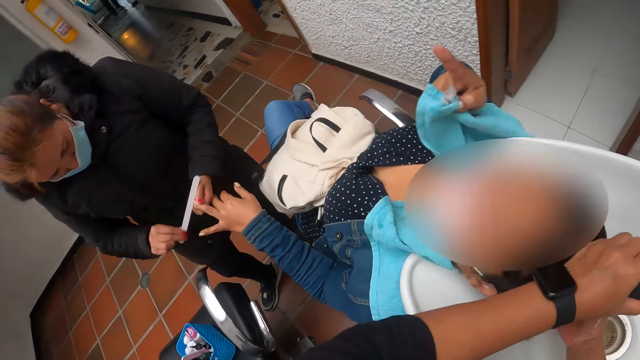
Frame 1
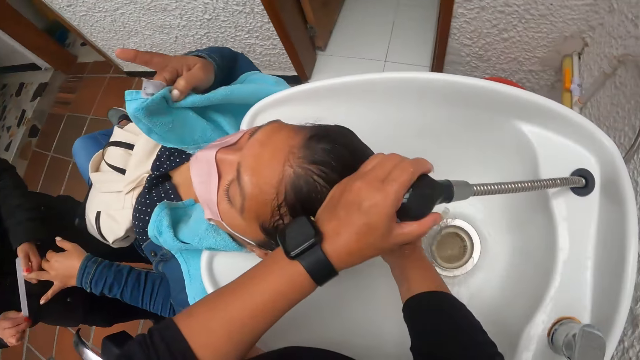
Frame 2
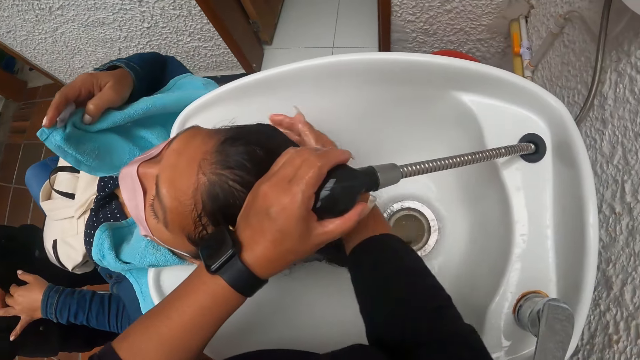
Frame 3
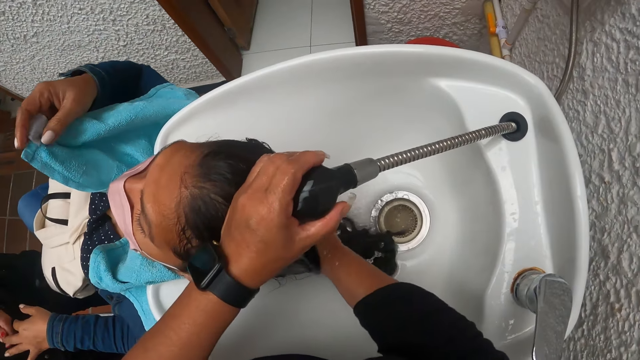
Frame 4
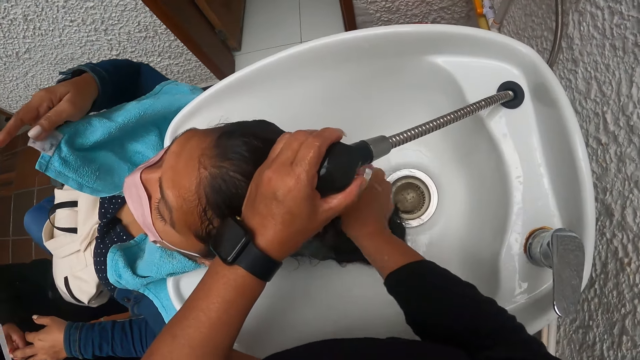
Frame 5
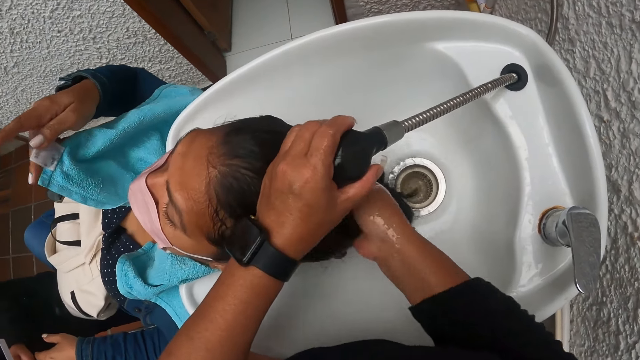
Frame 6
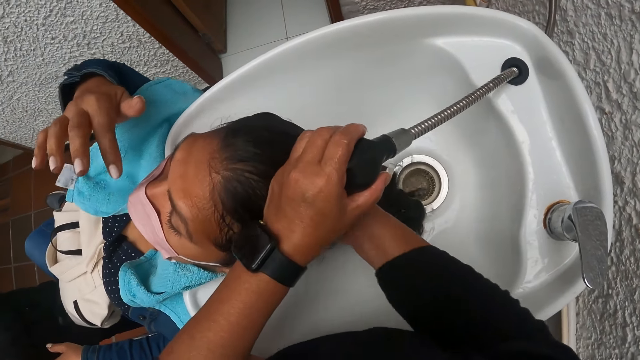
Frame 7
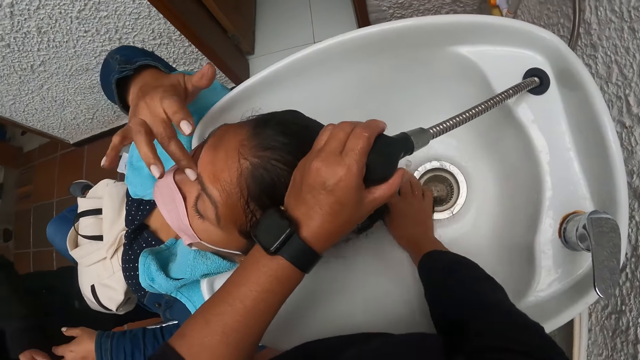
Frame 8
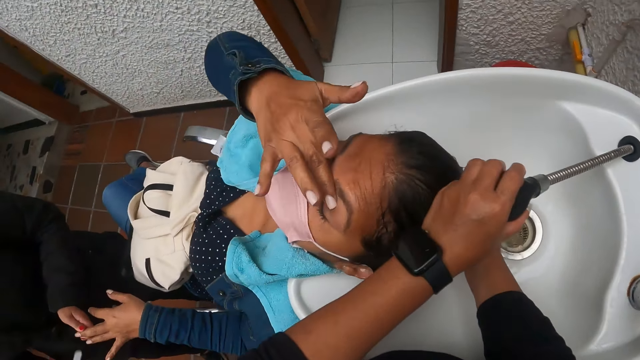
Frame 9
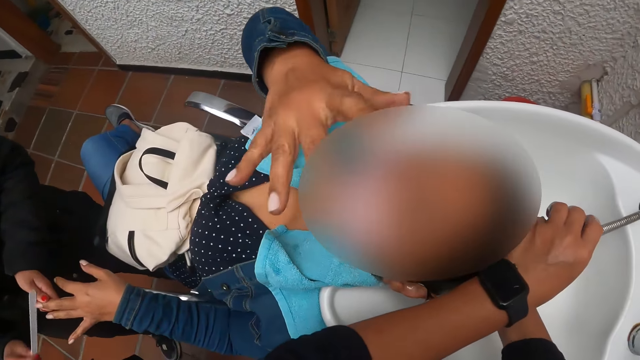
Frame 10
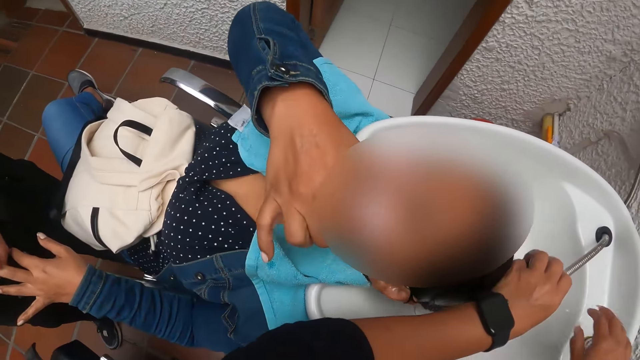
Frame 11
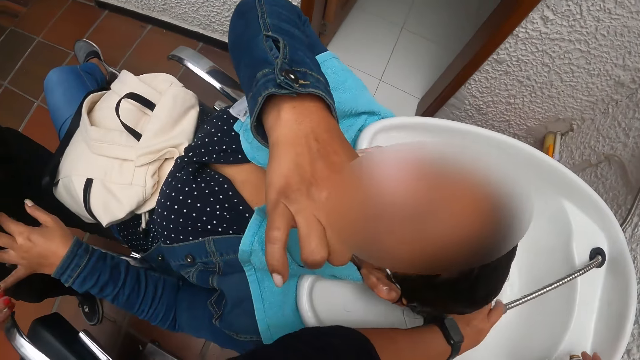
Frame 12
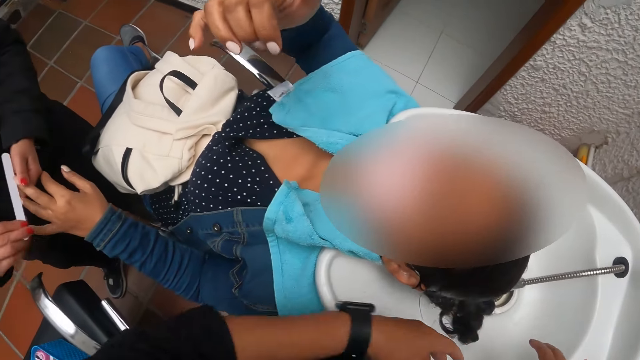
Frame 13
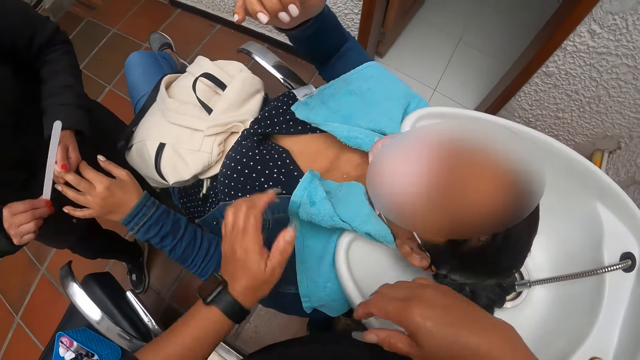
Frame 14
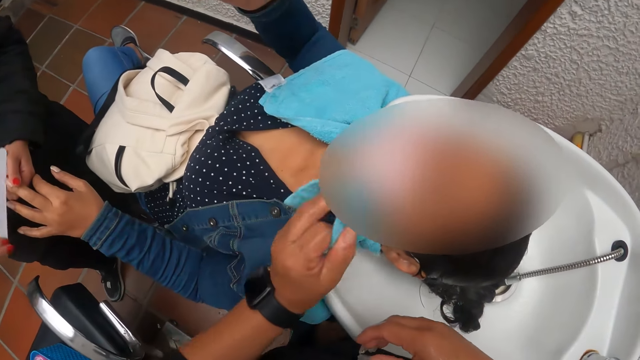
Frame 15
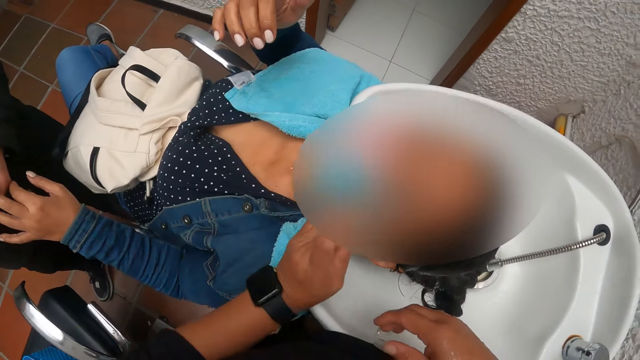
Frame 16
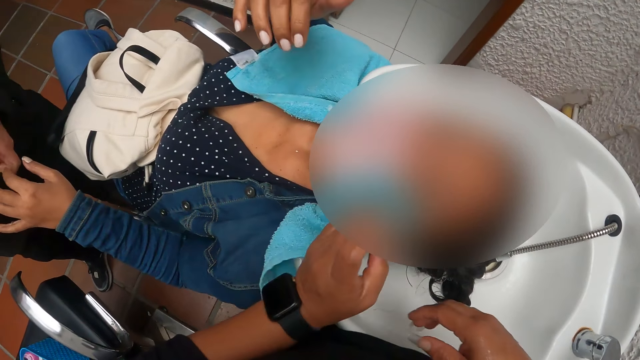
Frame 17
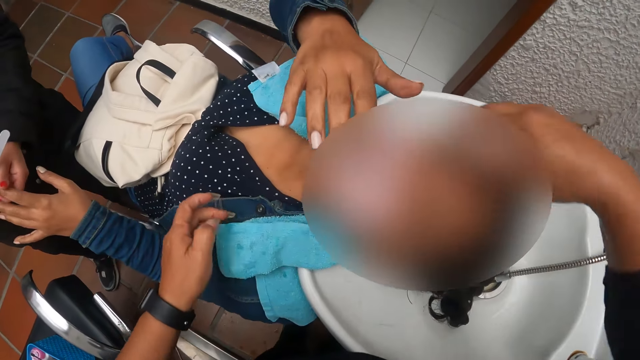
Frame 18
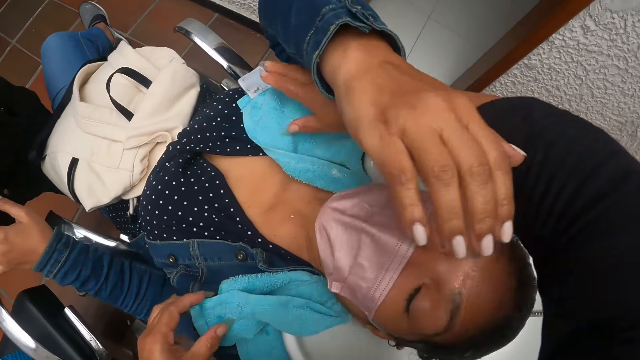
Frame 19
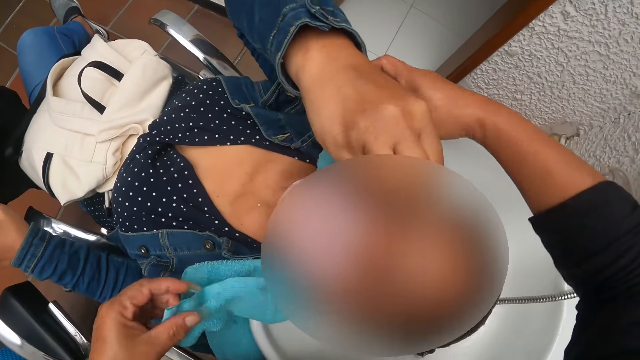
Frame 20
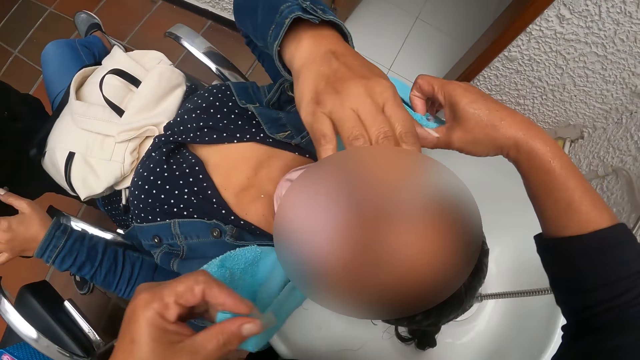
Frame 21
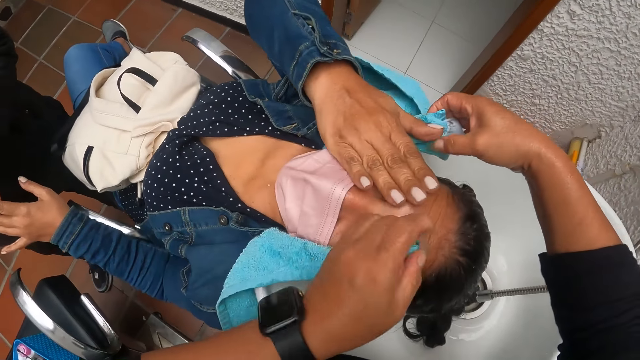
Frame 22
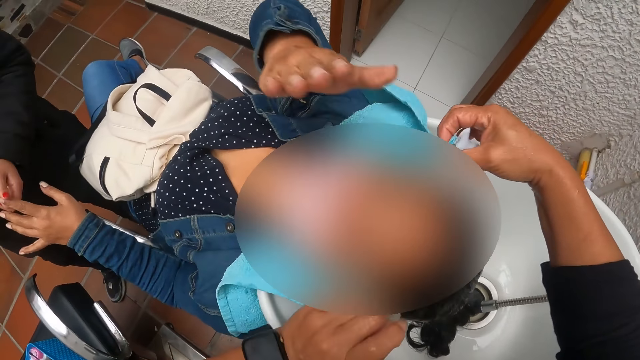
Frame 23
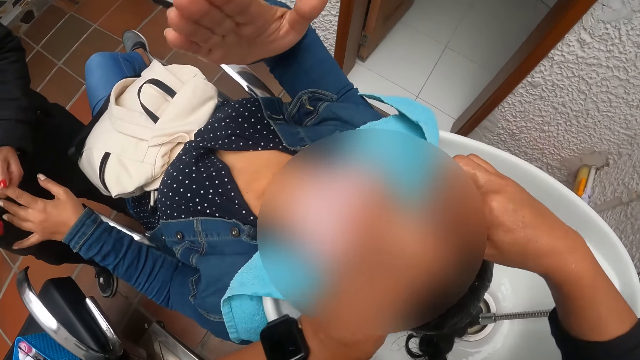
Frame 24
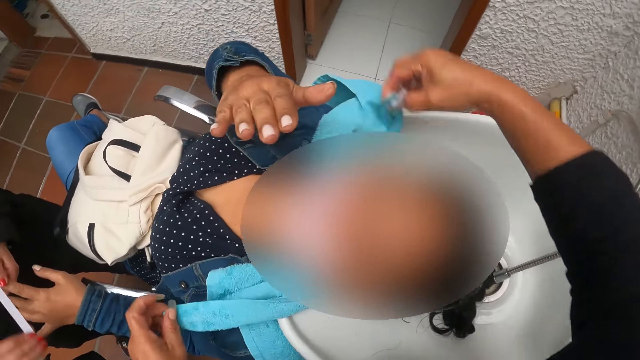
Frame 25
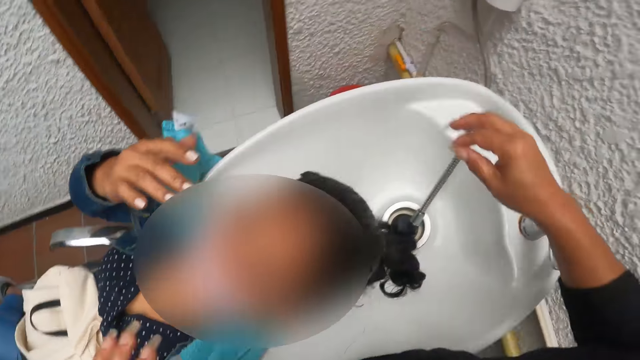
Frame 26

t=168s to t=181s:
The woman cleans her face with her left hand. The camera wearer holds a towel. They wipe the woman's eye. They pick the towel. They clean the woman's face with the towel in both hands.

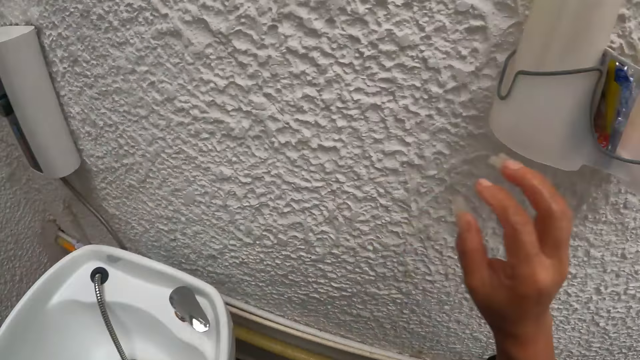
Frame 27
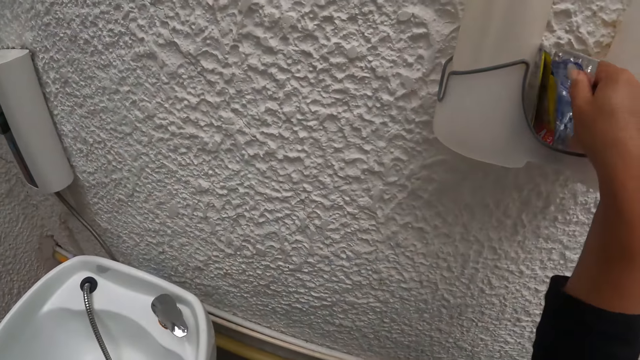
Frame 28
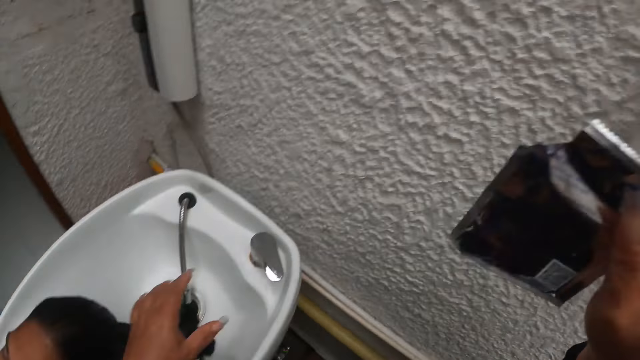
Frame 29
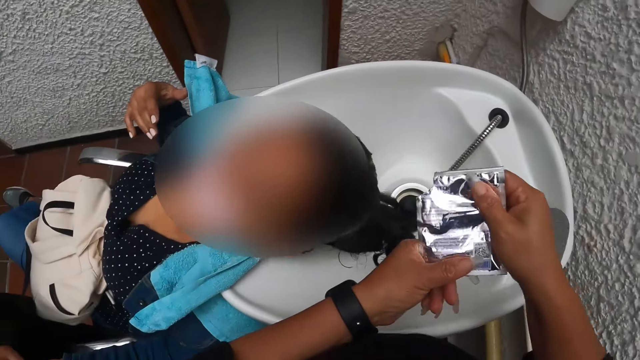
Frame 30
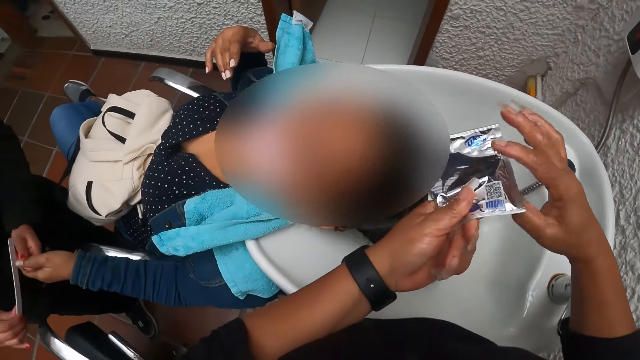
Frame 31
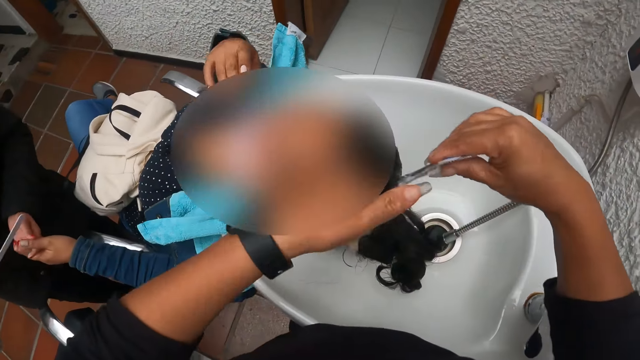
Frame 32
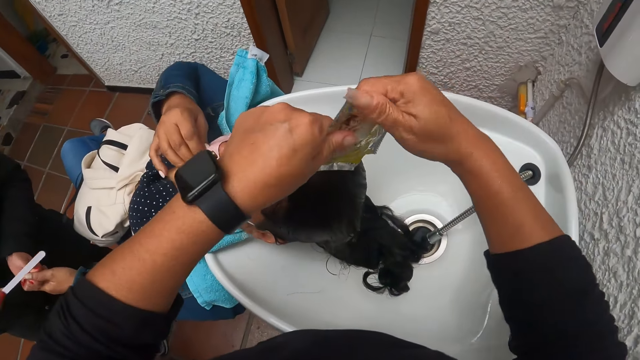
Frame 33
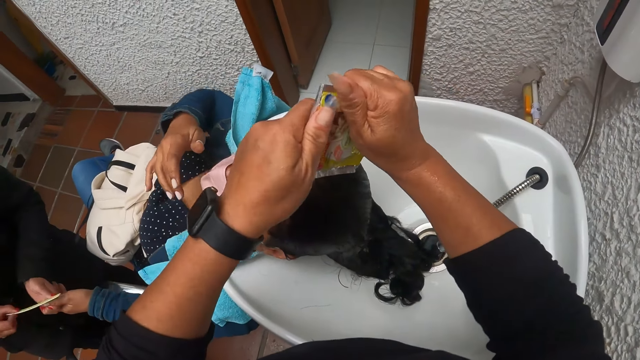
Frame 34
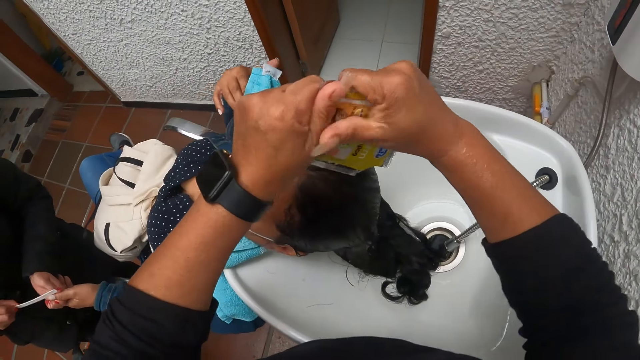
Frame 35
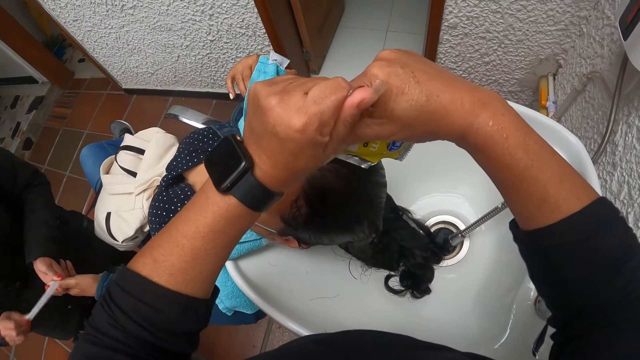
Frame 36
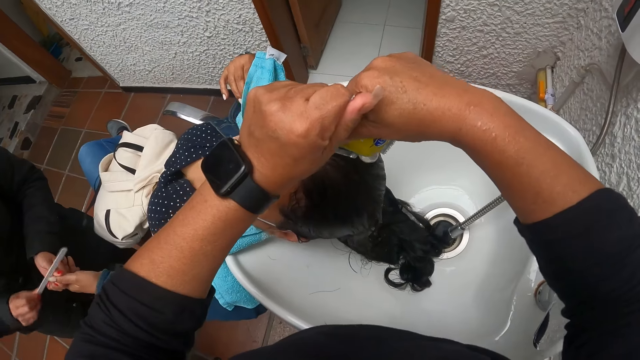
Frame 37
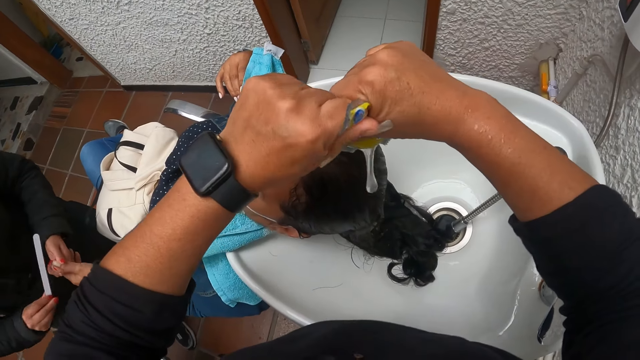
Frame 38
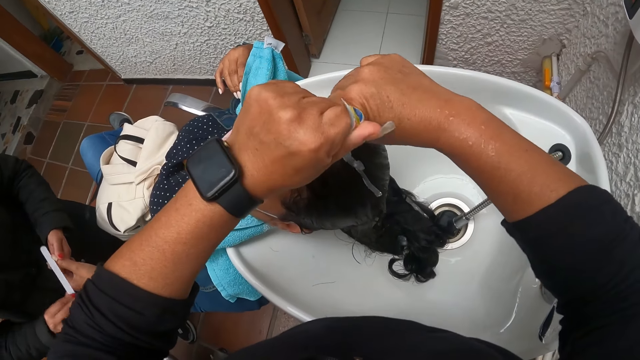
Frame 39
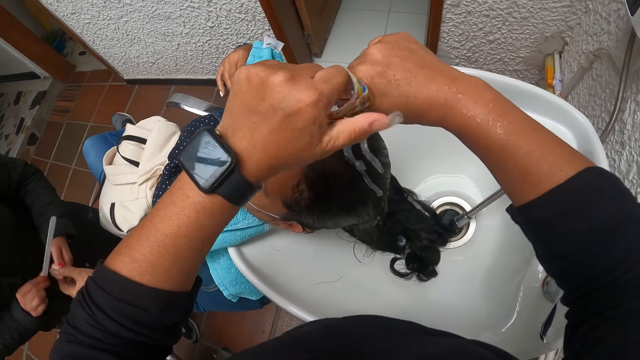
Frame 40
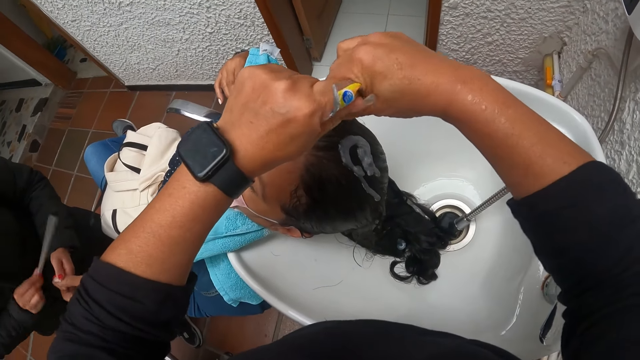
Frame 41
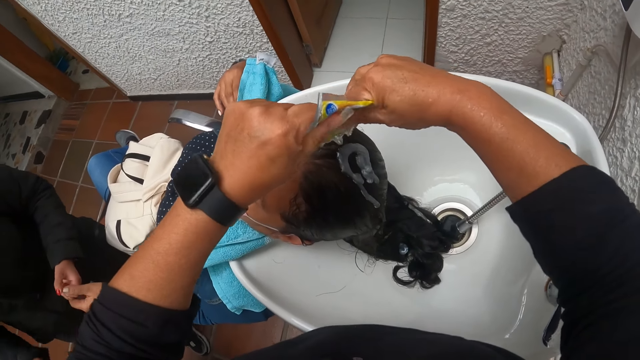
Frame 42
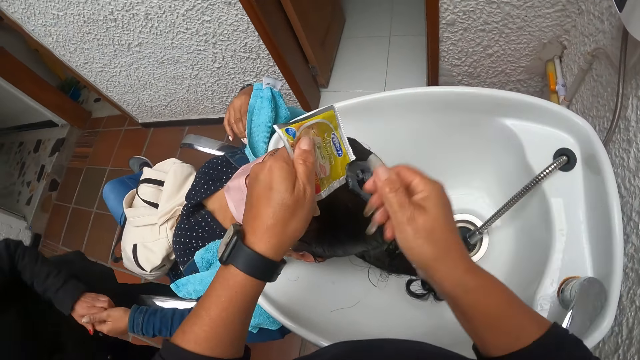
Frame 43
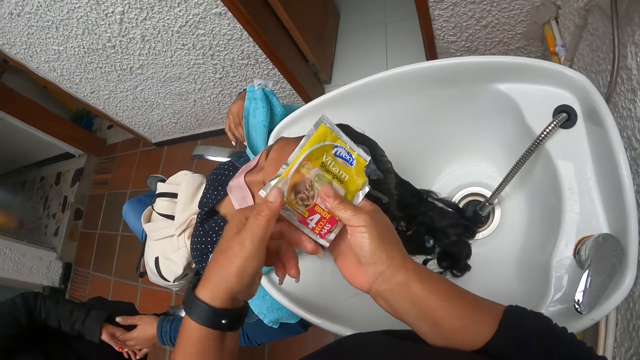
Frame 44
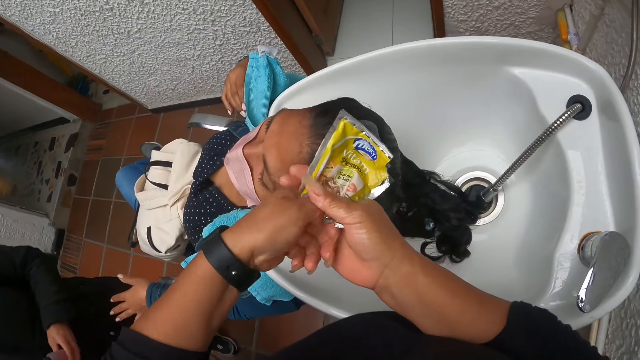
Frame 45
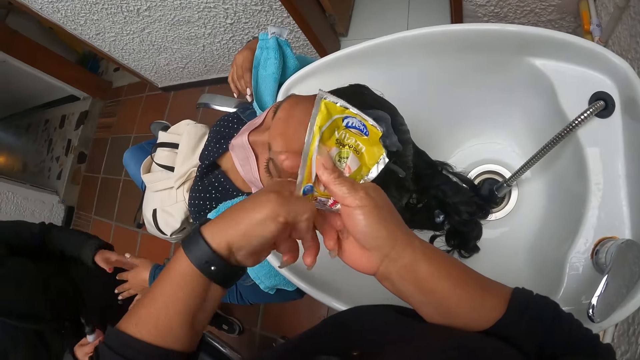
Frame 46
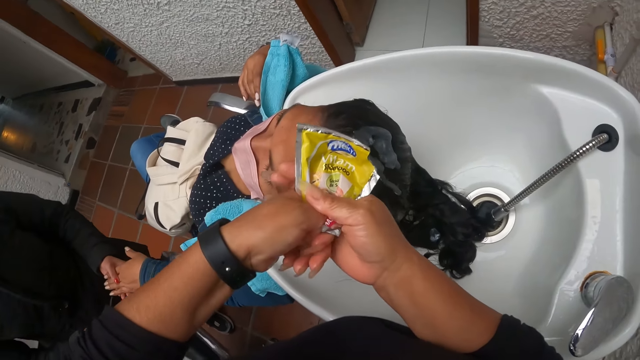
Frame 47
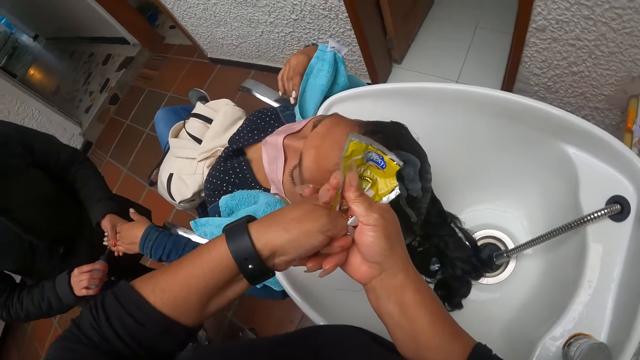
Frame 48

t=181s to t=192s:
The camera wearer carries a sachet from a rack with her right hand. She pours shampoo from the sachet on a woman's hair. She squeezes shampoo from the sachet. Another woman files a nail. The camera wearer squeezes shampoo from the sachet again. The other woman files a nail again. The camera wearer squeezes shampoo from the sachet again.
